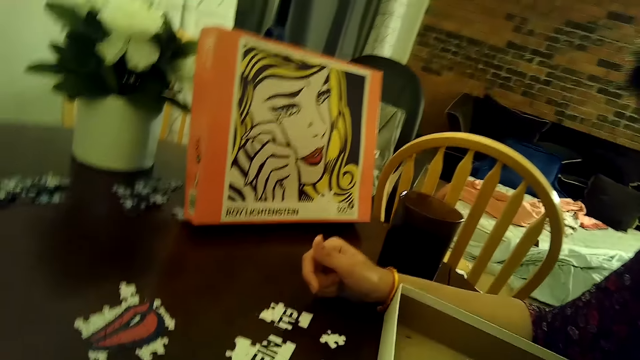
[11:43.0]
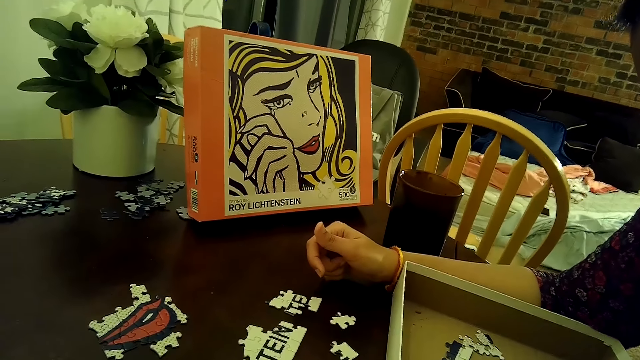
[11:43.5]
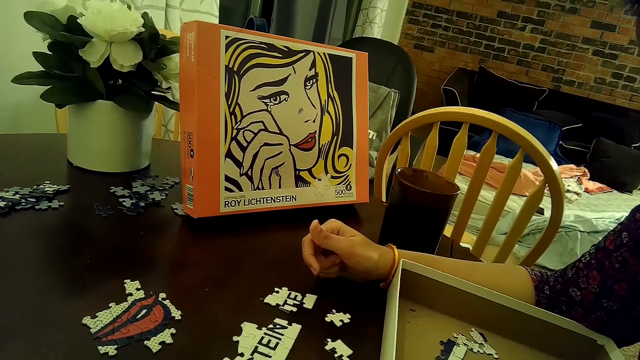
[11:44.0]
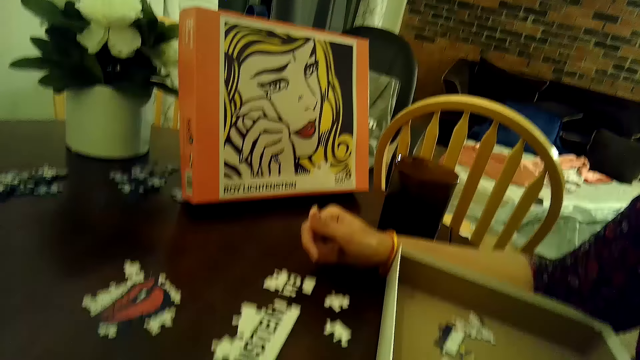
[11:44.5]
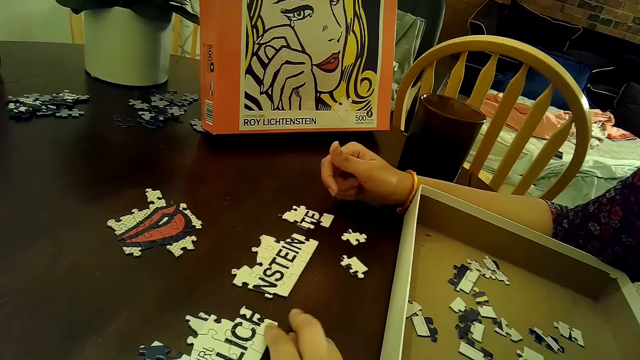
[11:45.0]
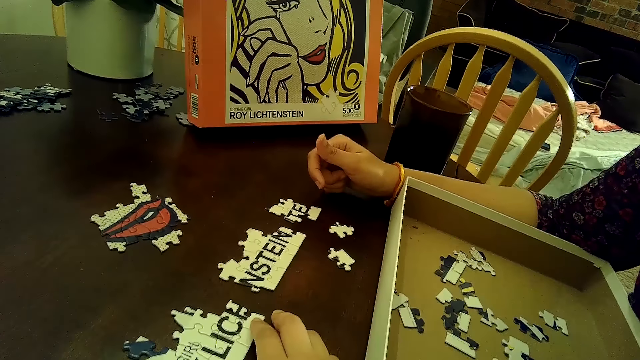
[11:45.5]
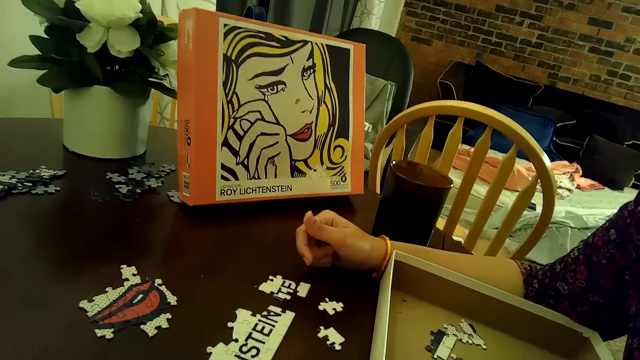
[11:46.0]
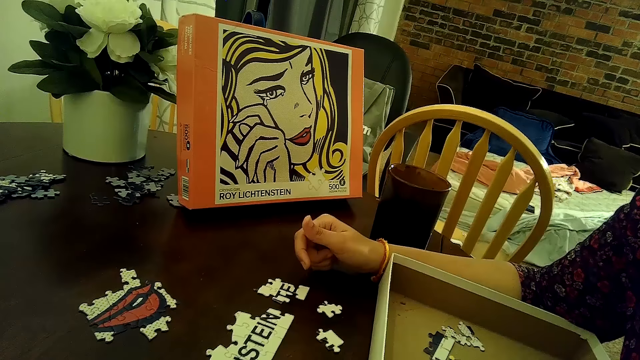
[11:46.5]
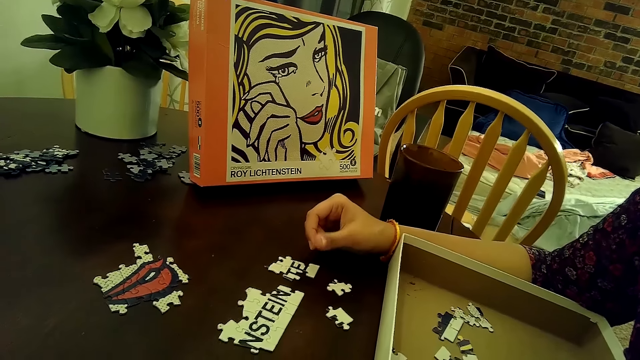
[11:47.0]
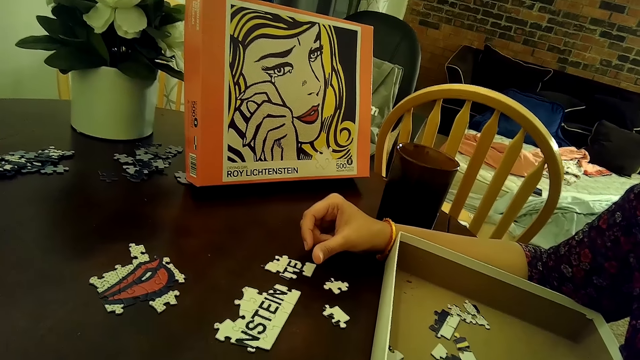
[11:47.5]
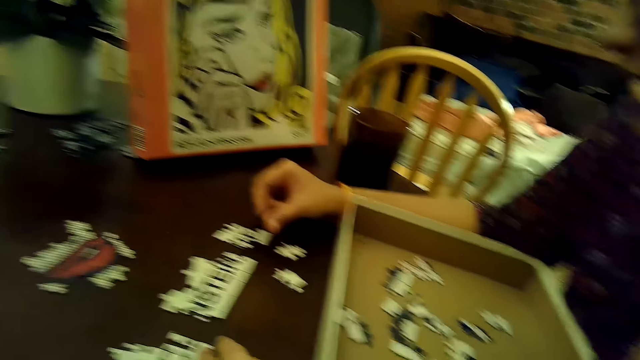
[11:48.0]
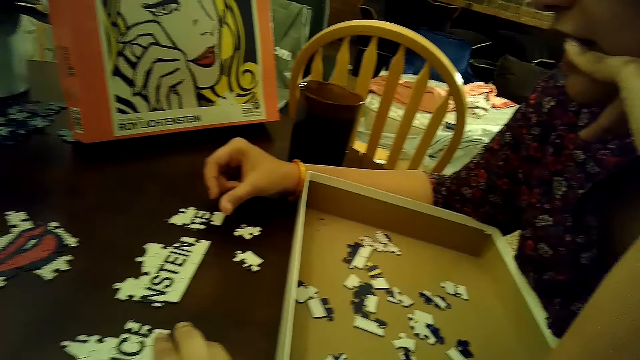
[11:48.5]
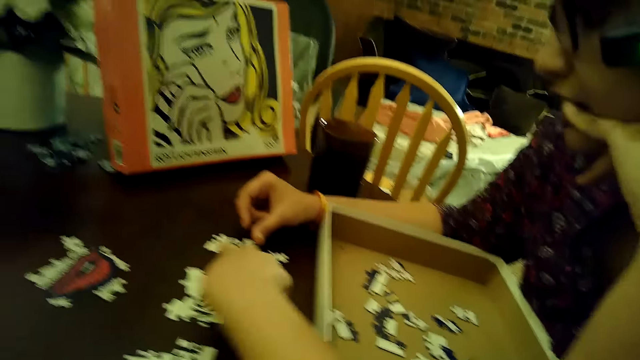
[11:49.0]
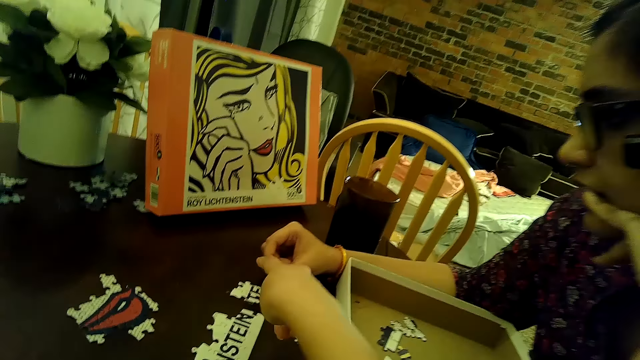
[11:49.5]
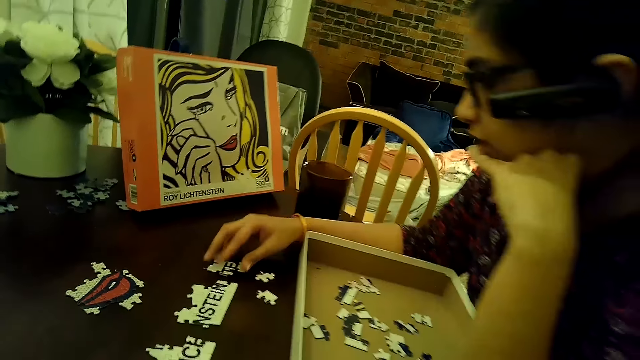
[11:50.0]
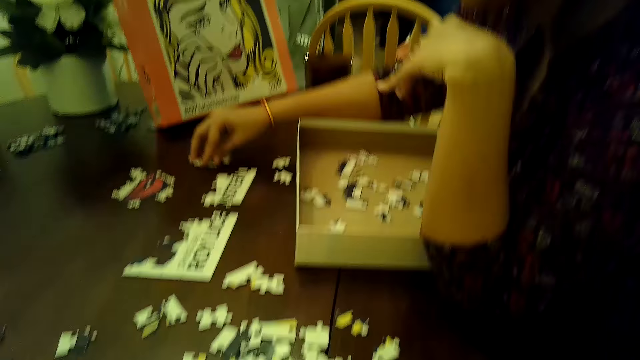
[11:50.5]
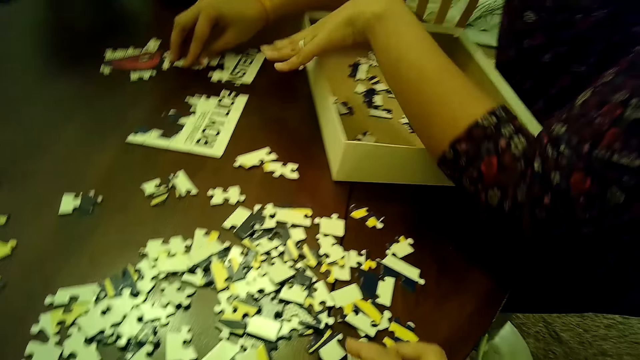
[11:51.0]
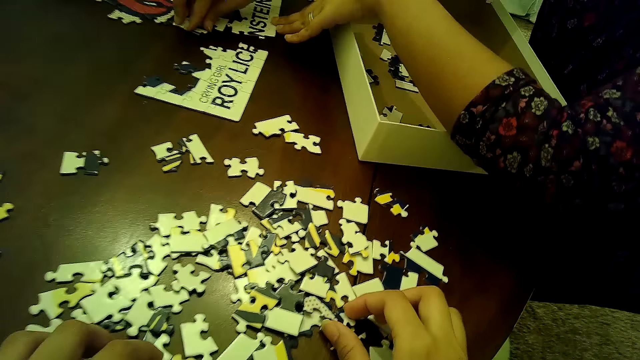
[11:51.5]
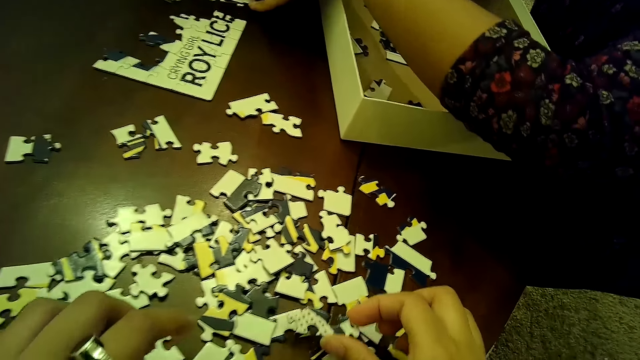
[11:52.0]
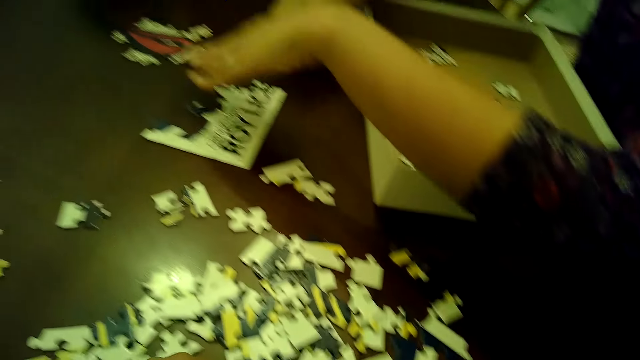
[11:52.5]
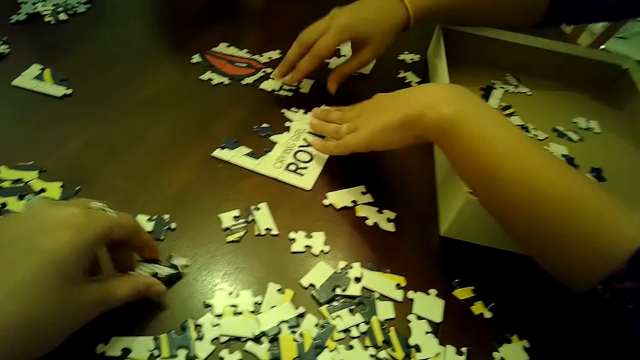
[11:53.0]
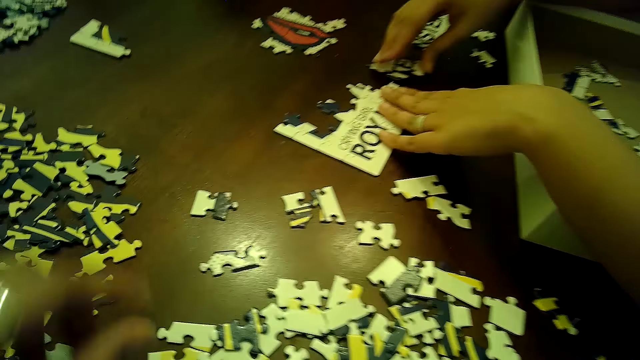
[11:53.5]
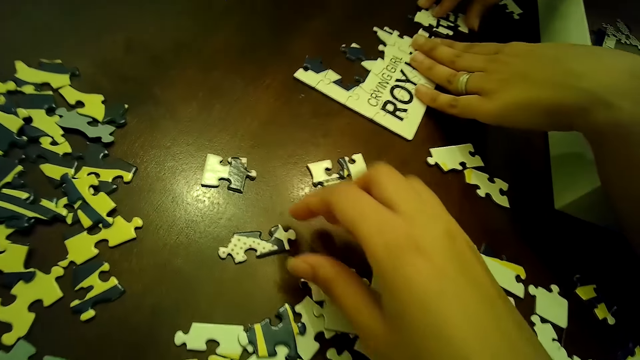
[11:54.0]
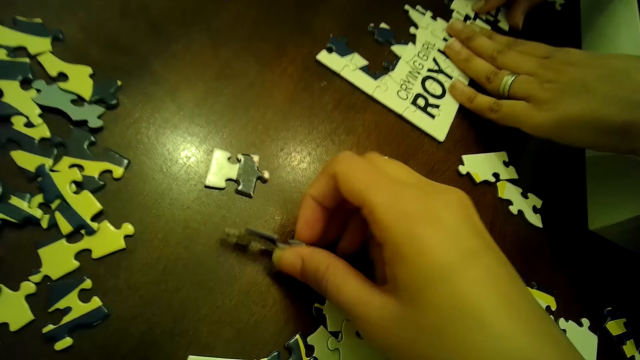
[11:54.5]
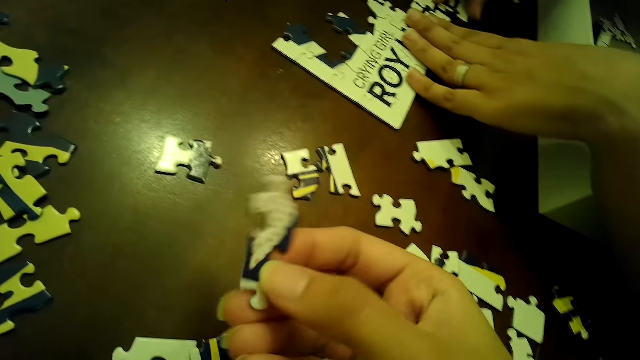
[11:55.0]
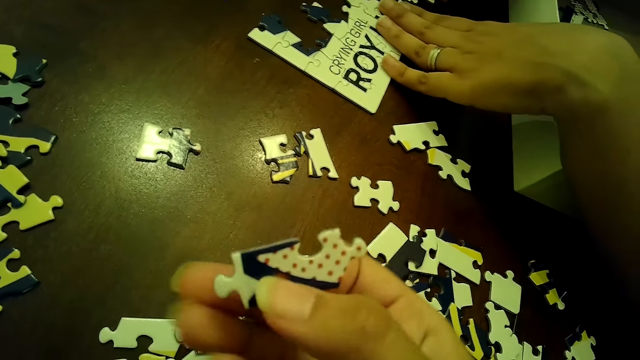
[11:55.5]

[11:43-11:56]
A woman moves some puzzle tiles with both hands. The camera wearer picks a puzzle tile from the table with her right hand. She passes the puzzle piece from her right hand to her left hand. She drops the puzzle piece with her left hand. She picks a puzzle tile from the table with her right hand.

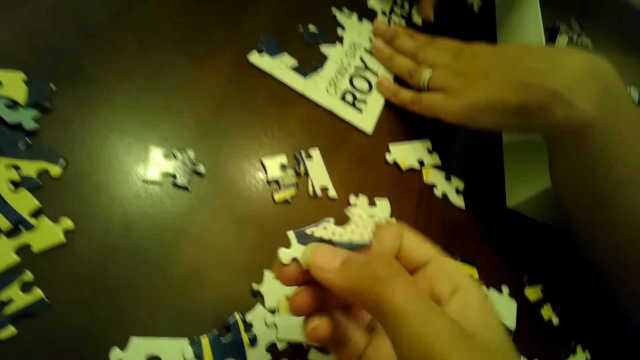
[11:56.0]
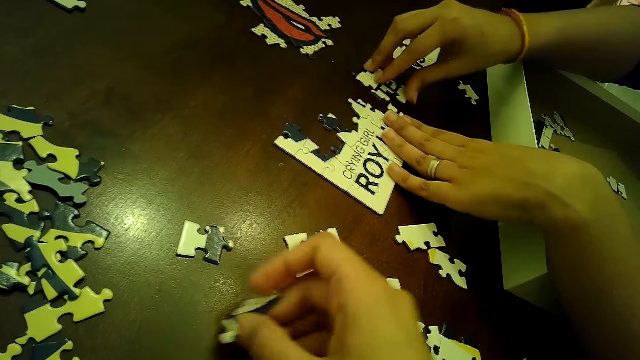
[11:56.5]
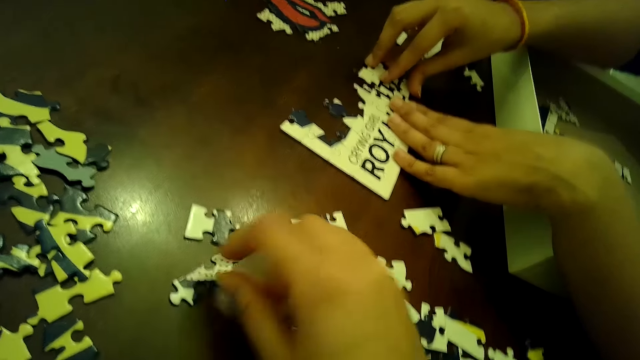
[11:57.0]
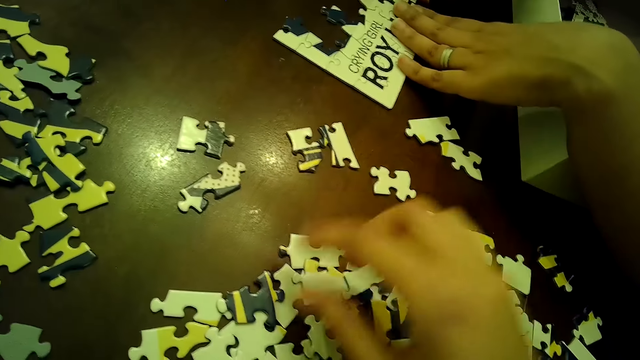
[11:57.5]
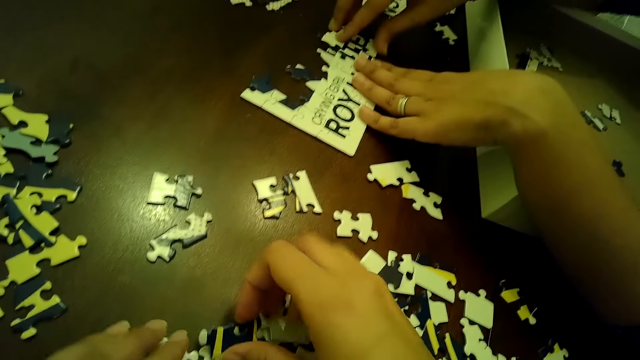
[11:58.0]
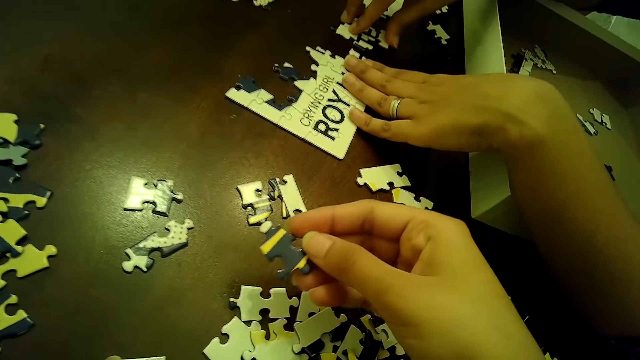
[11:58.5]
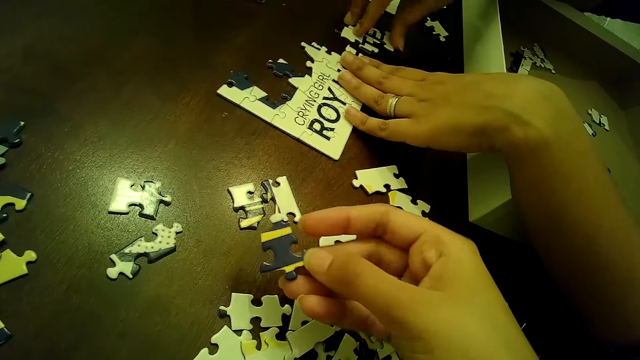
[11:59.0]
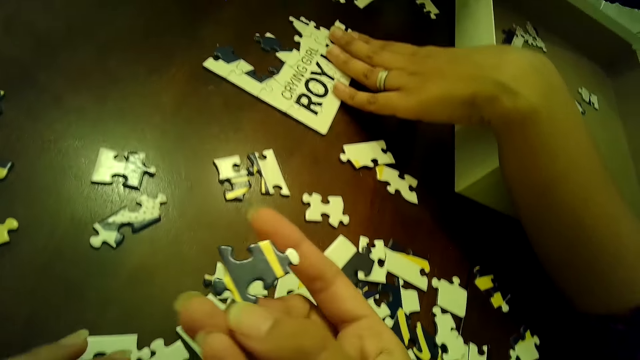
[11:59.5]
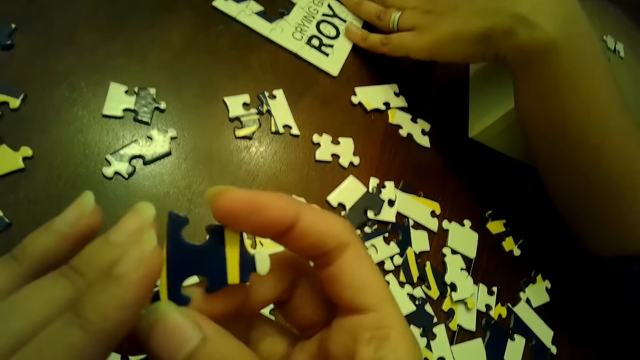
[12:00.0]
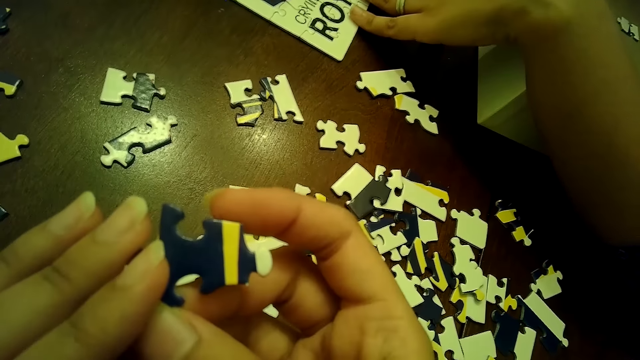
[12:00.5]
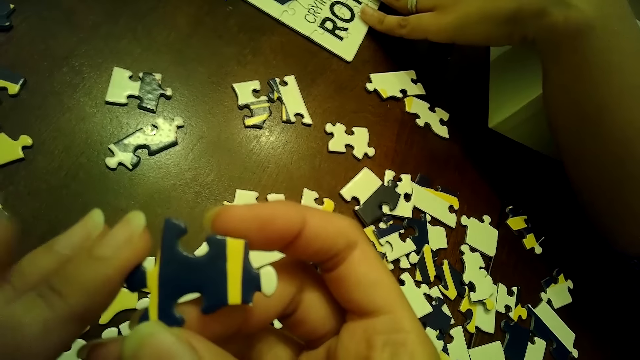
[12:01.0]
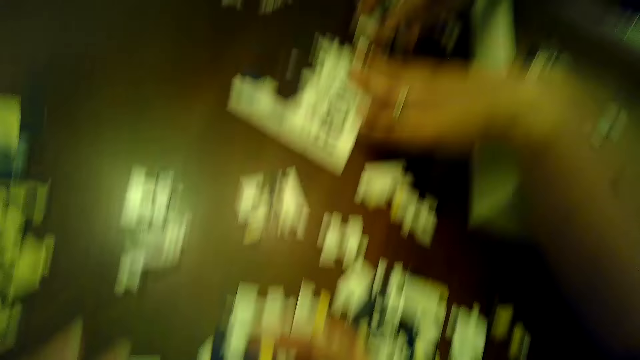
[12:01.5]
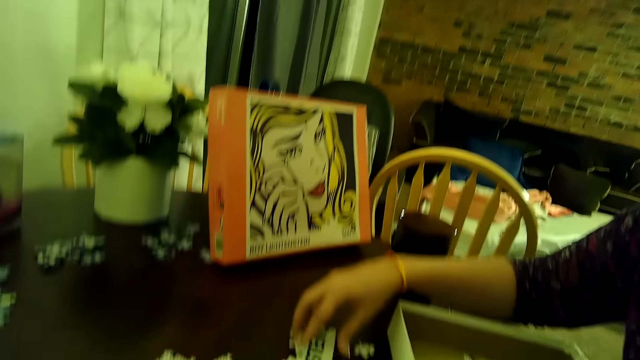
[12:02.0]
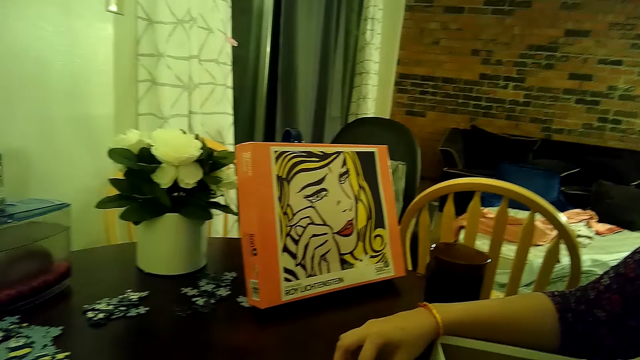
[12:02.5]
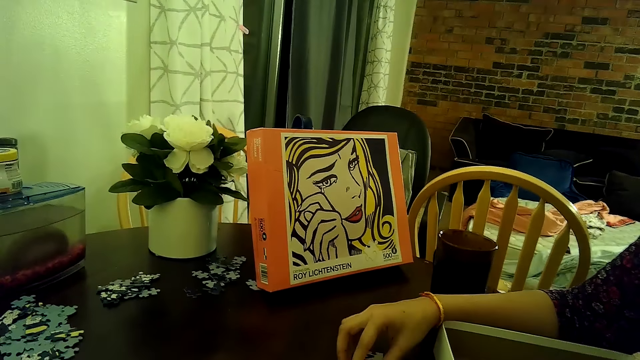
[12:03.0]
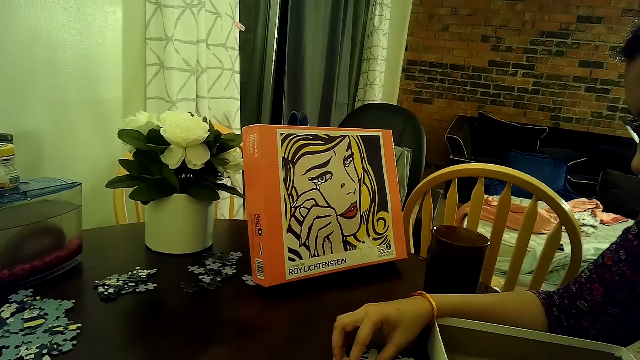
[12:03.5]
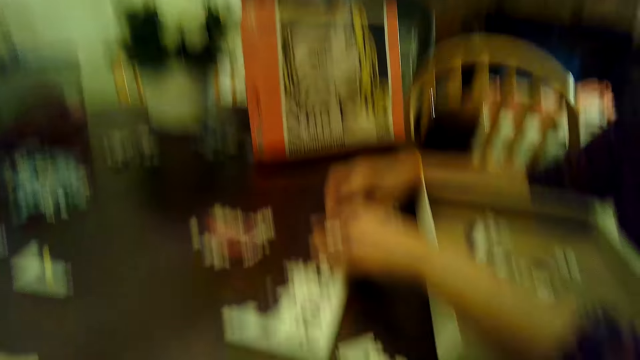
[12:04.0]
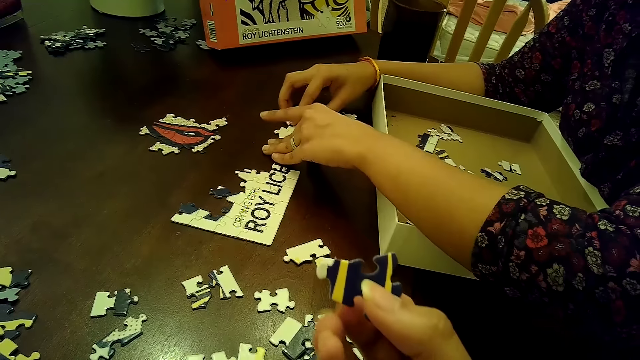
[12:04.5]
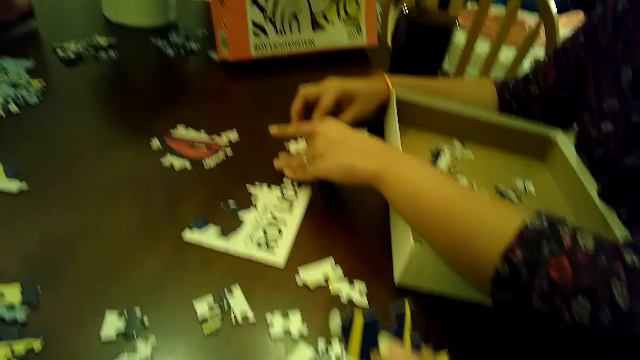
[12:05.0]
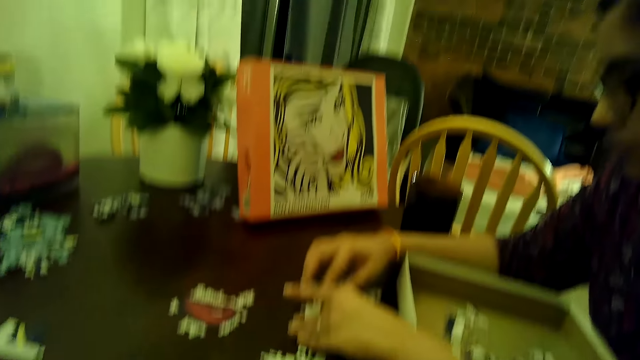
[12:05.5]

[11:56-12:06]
The camera wearer drops the puzzle piece on the table. She picks a puzzle tile from the table with her right hand. She holds the puzzle piece with both hands.
